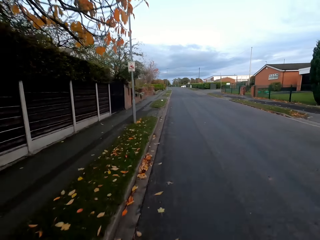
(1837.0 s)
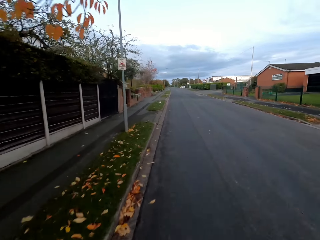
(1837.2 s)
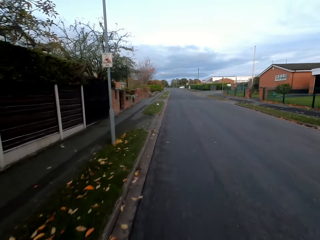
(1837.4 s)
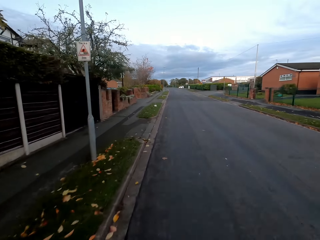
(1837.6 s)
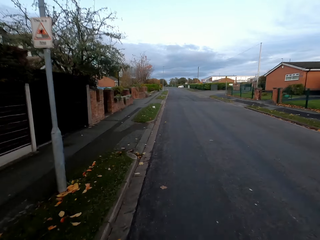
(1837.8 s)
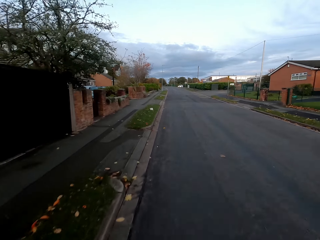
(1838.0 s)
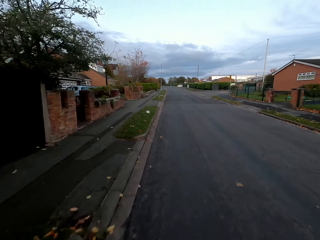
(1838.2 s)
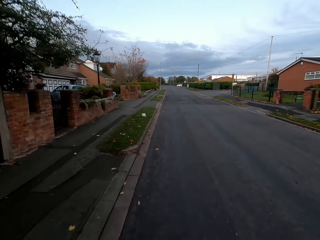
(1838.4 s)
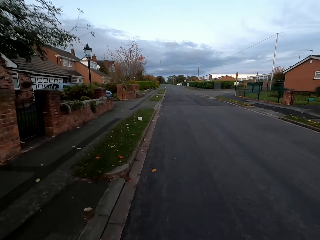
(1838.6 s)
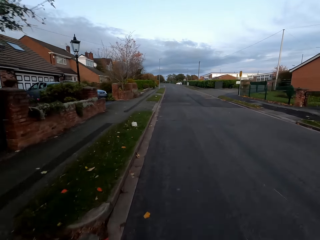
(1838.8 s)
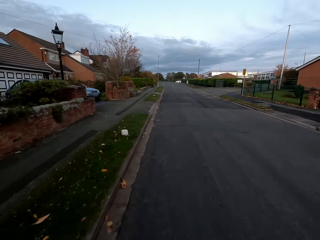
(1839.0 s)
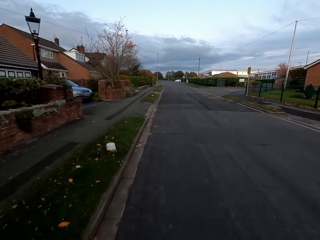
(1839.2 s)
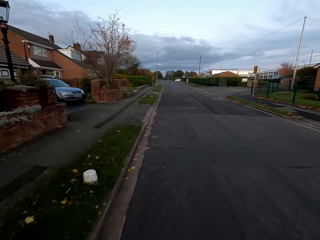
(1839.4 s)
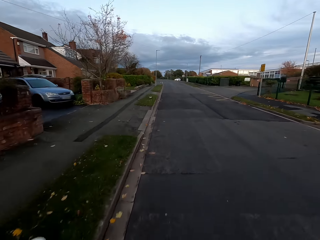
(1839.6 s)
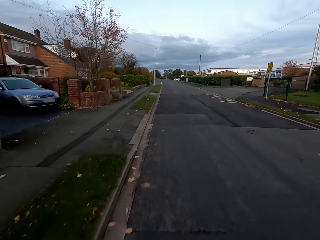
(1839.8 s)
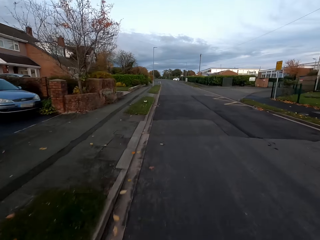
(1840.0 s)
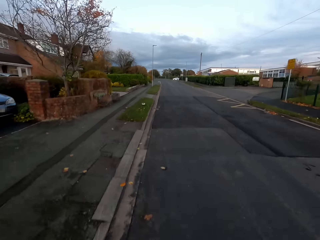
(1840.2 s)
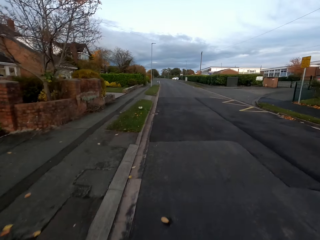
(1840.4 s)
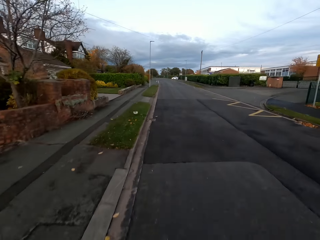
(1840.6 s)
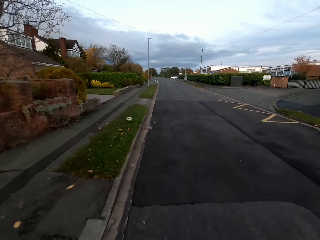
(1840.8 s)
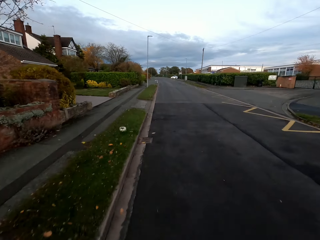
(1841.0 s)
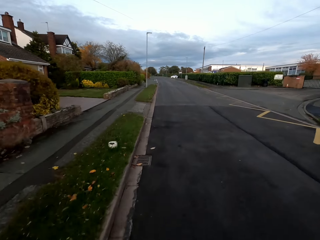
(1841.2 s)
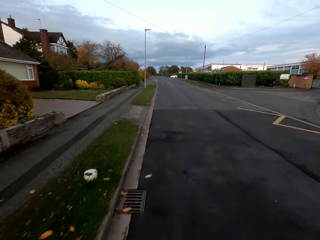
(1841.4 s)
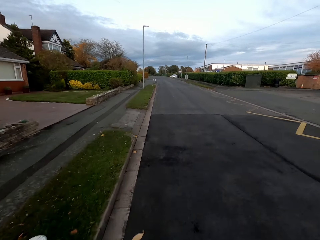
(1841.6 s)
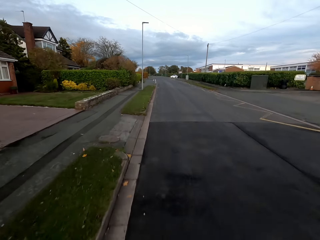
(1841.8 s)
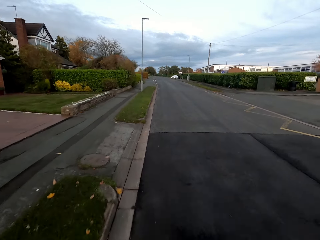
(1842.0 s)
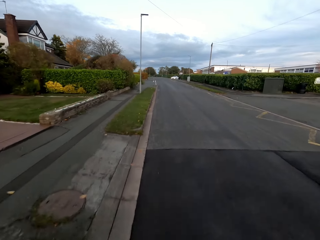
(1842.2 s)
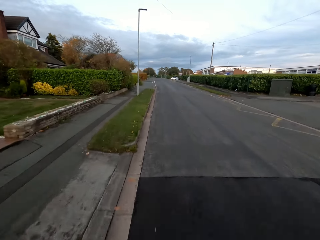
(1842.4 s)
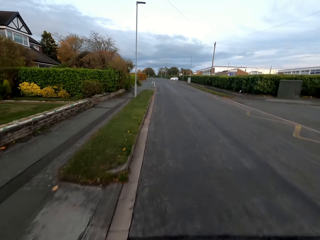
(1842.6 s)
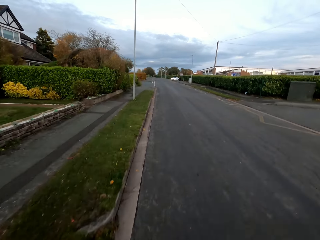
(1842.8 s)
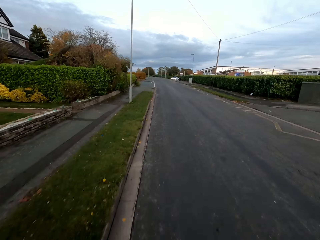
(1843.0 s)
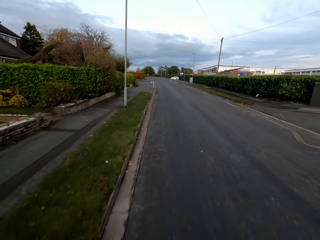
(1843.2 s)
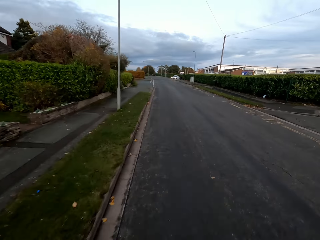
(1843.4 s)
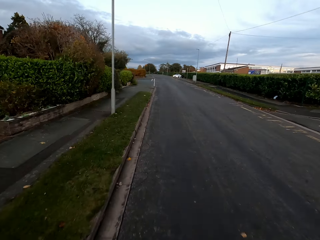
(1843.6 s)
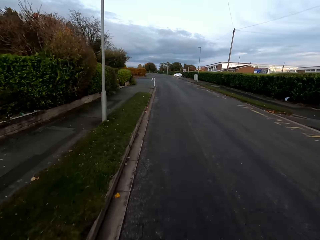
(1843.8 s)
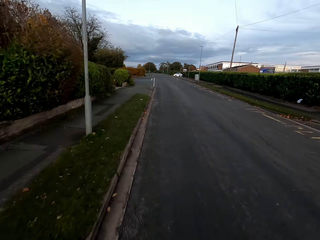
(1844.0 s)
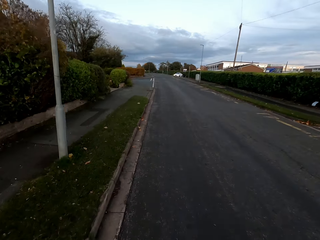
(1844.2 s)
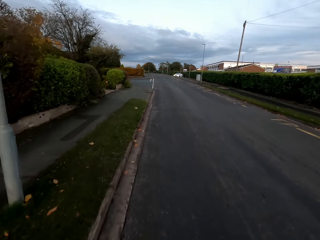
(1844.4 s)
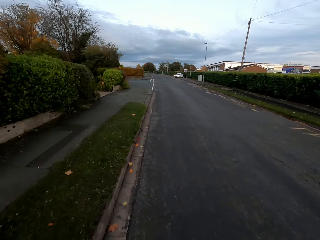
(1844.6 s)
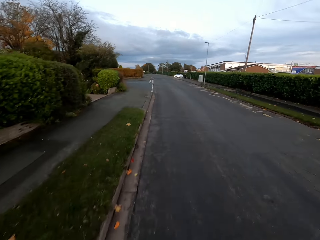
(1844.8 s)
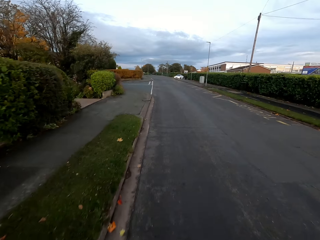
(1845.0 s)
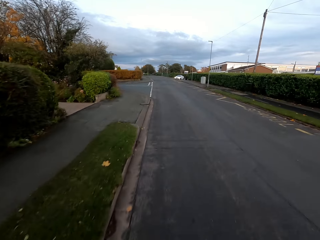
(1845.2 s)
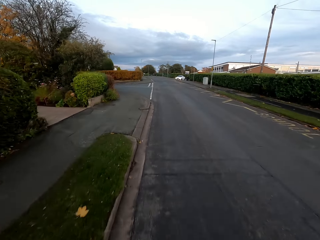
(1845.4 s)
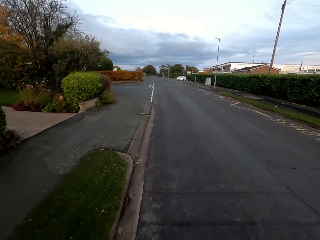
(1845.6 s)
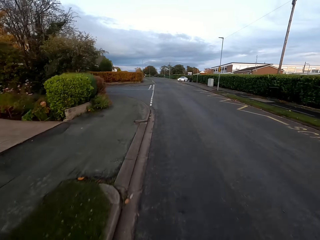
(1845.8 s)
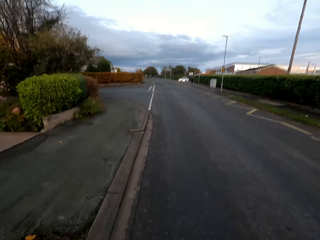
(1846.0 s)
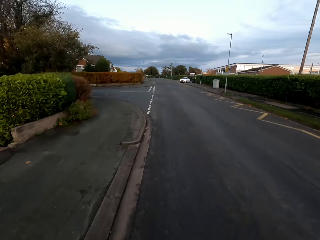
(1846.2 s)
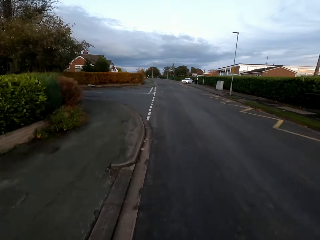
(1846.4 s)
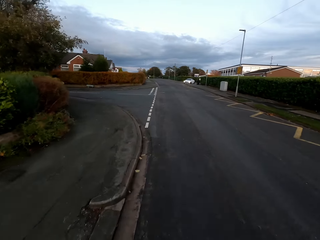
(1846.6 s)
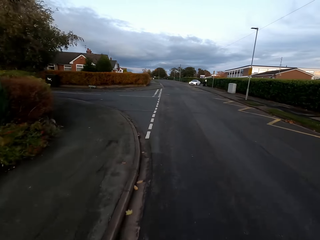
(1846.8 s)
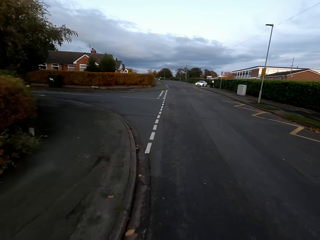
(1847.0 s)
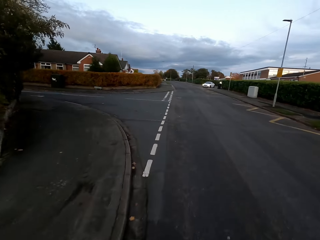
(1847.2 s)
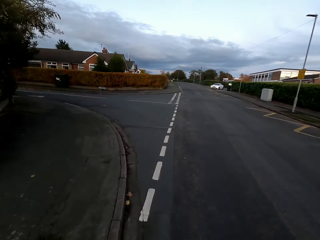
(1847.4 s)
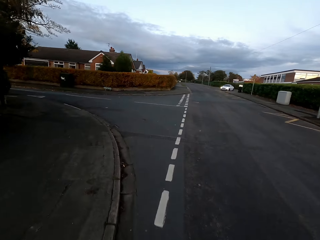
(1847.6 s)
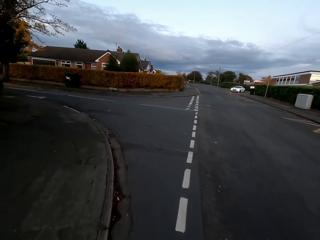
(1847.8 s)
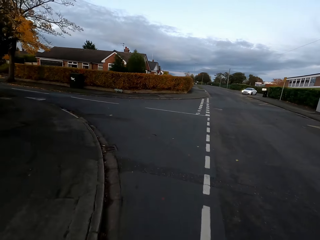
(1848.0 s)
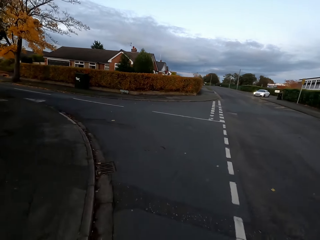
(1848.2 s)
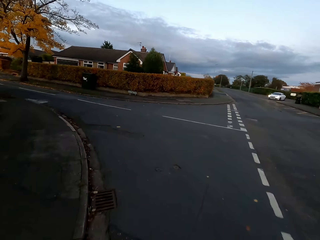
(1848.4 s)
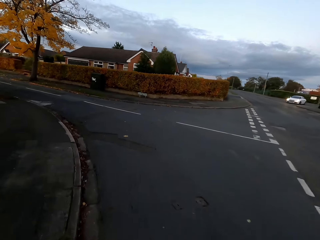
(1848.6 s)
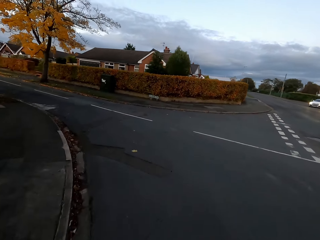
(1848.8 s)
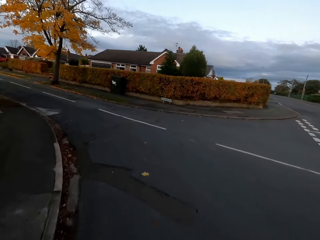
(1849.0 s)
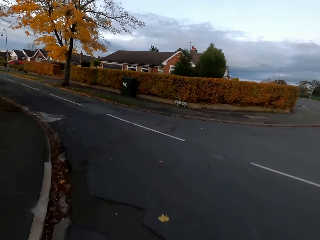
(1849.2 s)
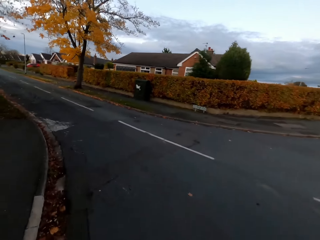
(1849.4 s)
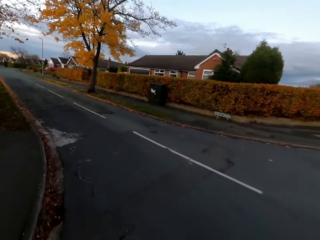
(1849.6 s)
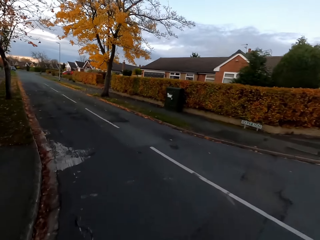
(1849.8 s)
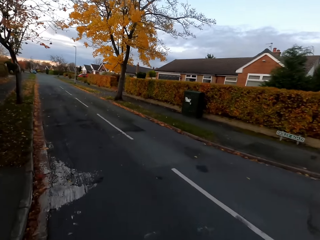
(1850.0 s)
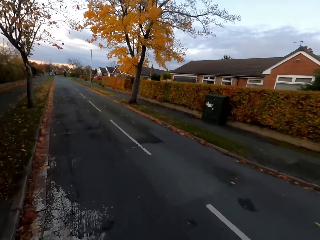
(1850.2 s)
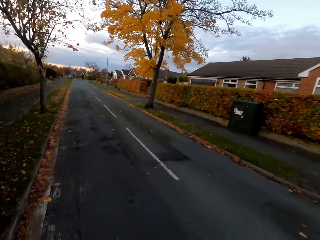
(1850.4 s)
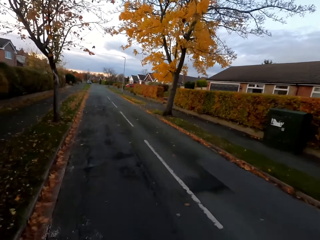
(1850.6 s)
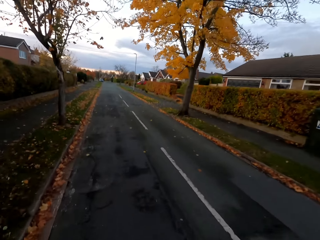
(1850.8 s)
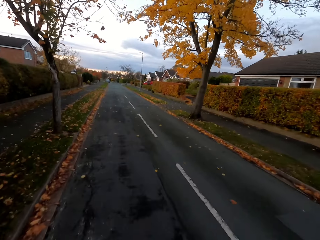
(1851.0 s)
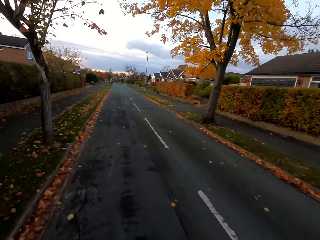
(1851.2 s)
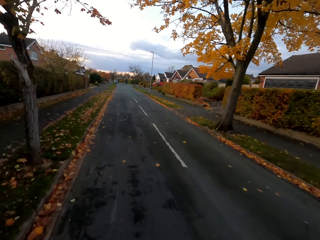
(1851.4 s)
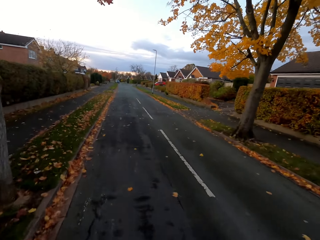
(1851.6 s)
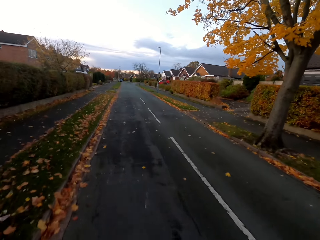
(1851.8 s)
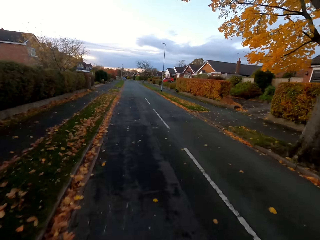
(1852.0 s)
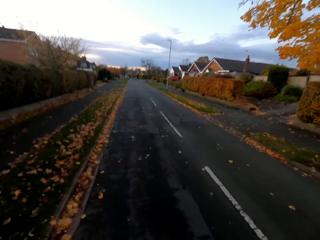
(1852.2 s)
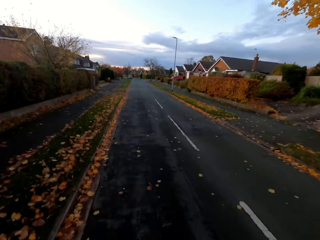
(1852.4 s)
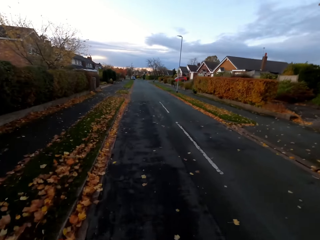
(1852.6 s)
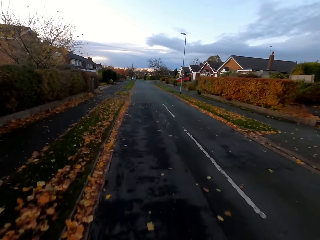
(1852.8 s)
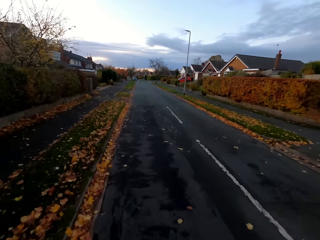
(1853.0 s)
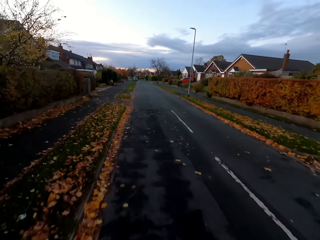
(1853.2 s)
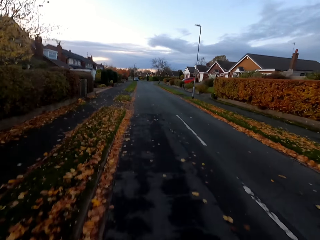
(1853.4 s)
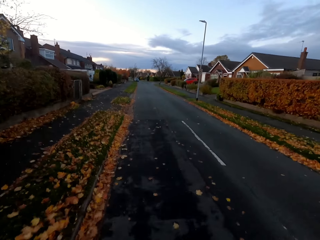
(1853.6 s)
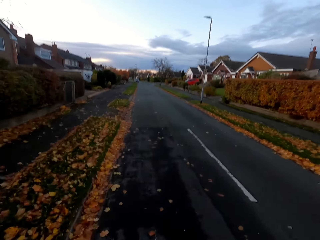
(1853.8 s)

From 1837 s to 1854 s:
The camera wearer turns left.

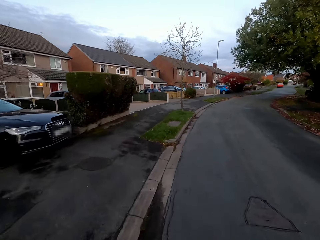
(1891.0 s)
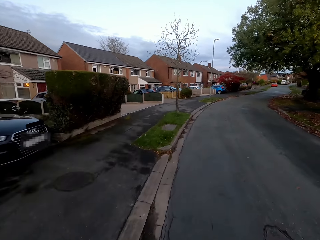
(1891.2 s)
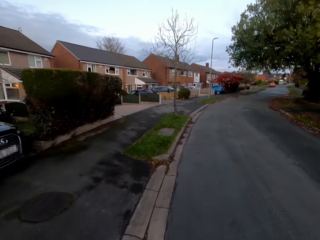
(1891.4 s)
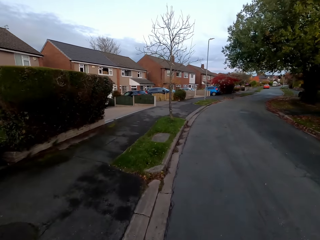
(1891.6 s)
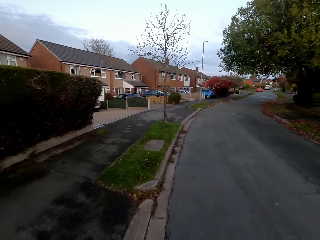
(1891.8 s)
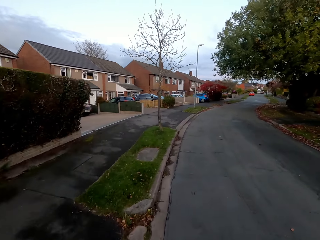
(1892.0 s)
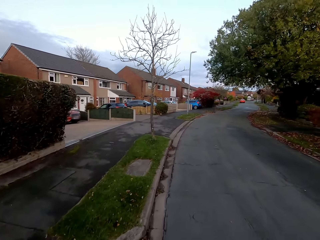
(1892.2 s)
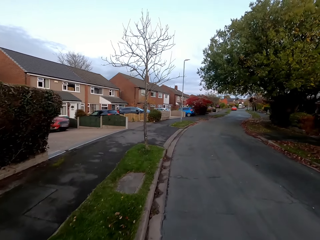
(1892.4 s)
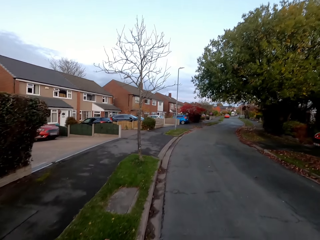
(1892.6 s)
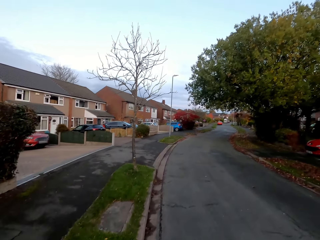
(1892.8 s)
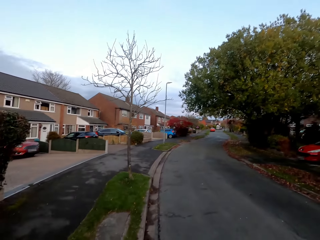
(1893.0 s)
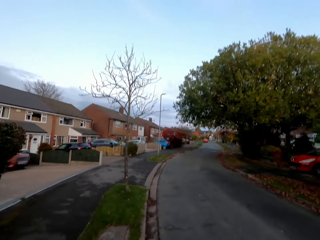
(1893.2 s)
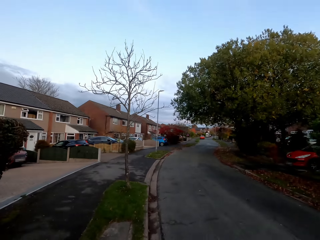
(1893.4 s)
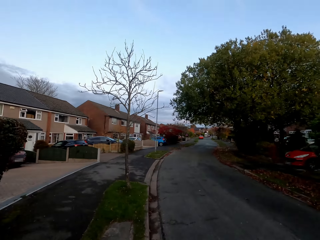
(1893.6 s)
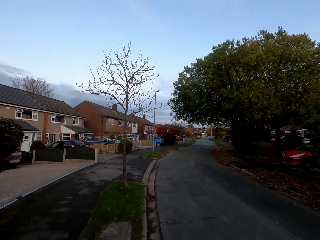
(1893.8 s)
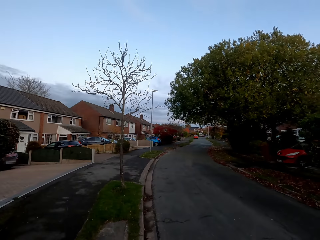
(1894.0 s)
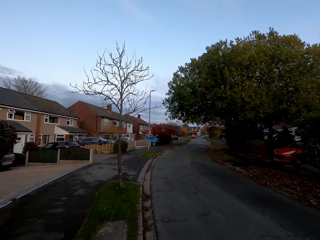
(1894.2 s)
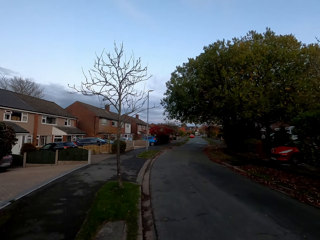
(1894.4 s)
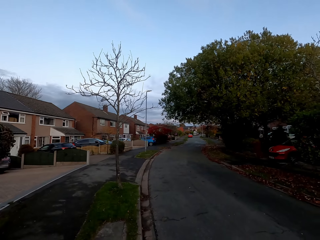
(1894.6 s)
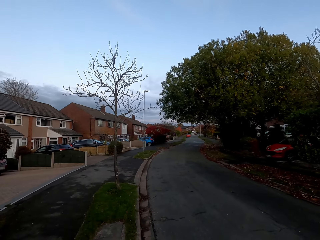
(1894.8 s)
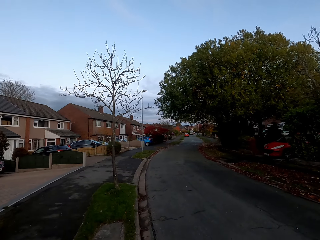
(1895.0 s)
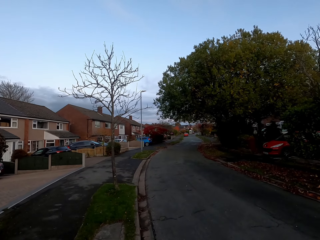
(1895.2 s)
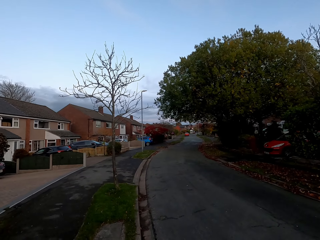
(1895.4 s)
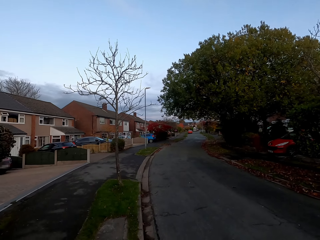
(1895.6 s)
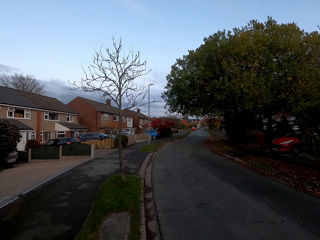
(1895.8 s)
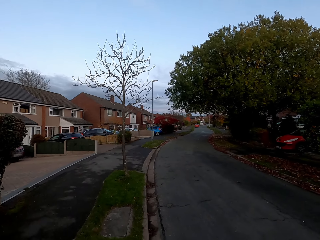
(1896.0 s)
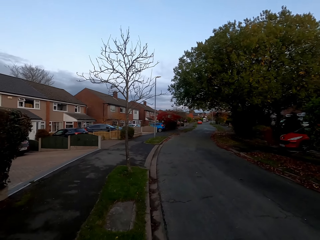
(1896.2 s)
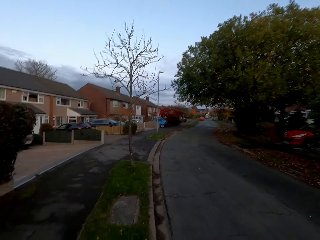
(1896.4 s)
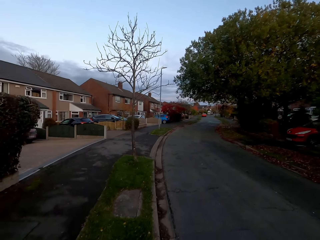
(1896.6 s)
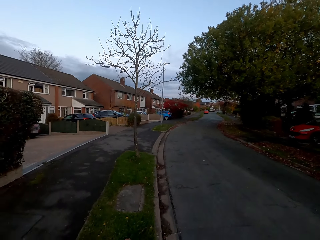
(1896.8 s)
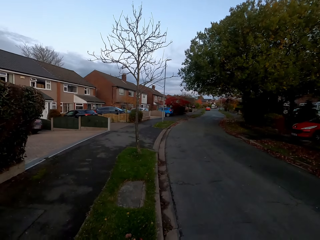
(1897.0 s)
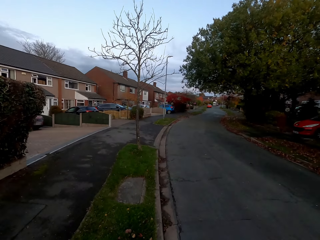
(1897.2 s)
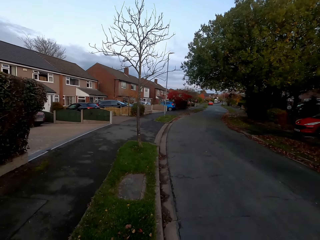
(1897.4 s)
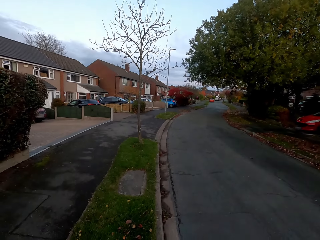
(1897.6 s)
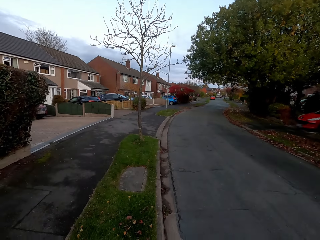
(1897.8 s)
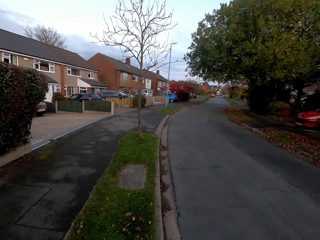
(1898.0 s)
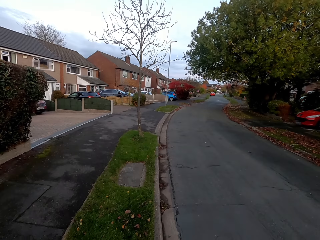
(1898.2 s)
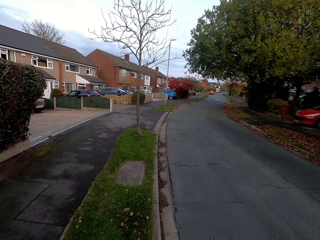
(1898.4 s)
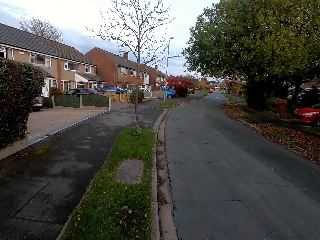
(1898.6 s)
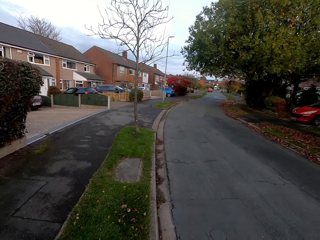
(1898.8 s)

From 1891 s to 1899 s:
The camera wearer parks the bicycle on a pavement. They stop the bicycle.
